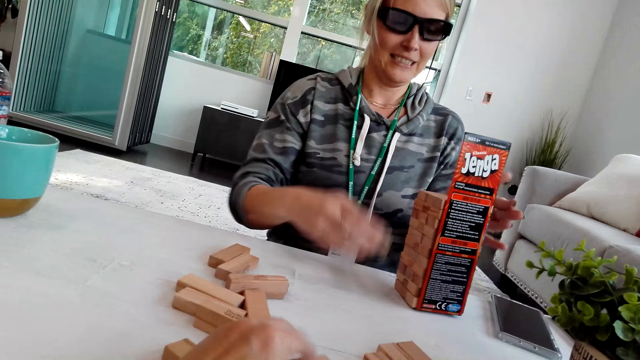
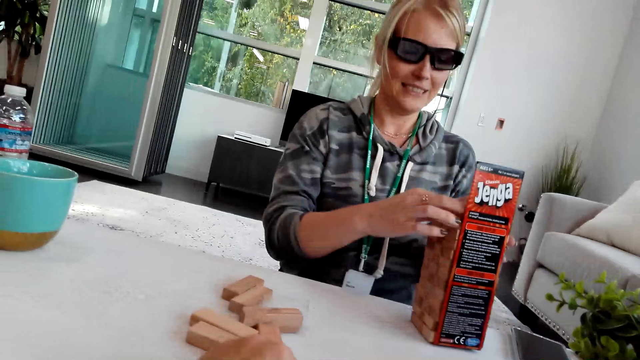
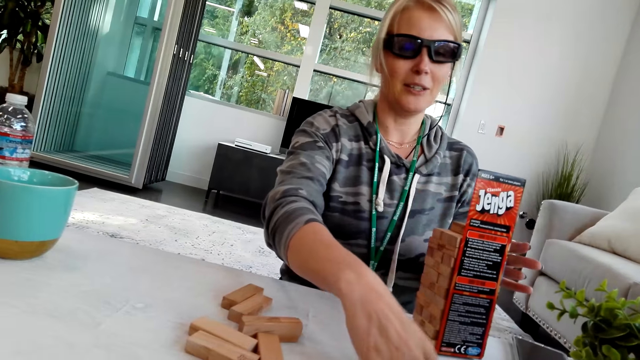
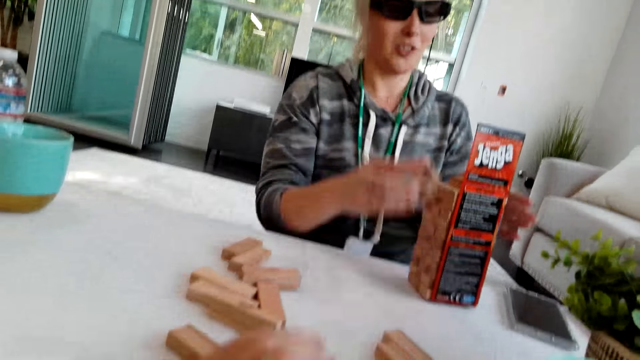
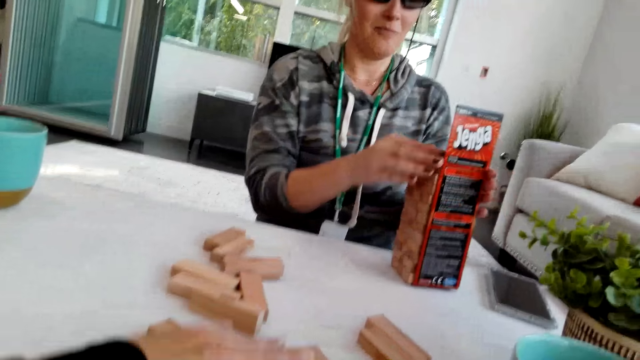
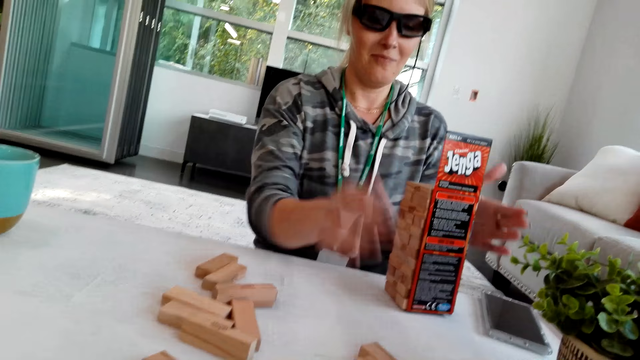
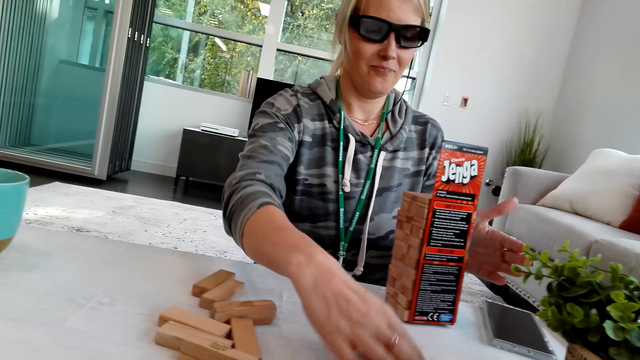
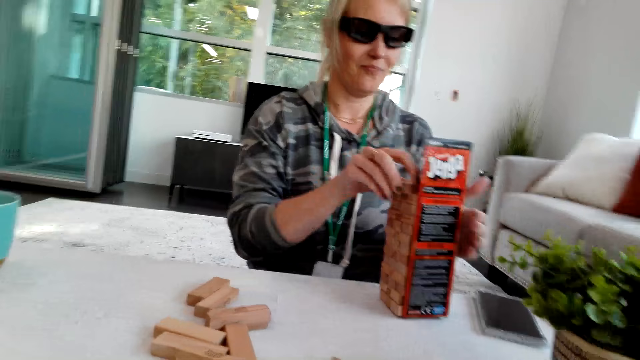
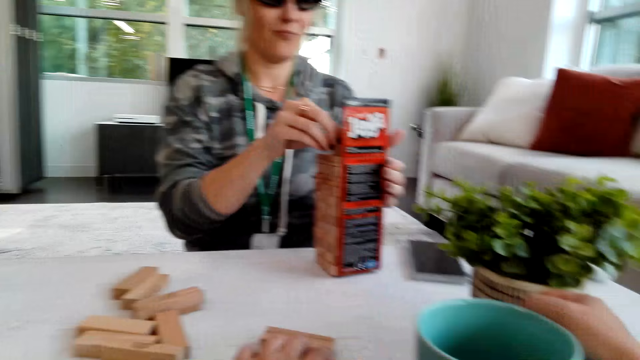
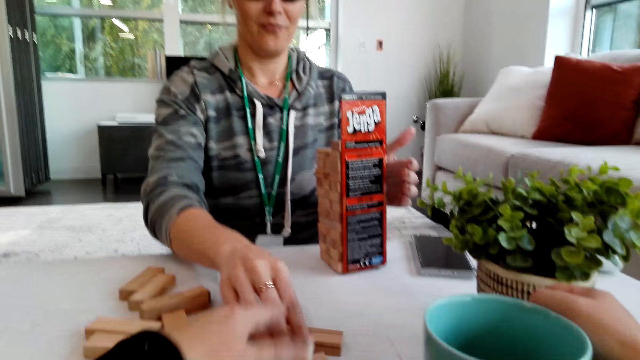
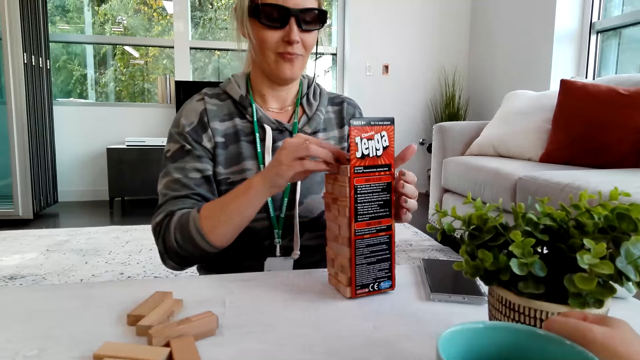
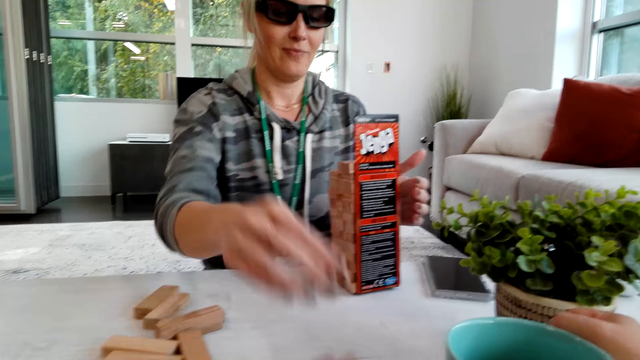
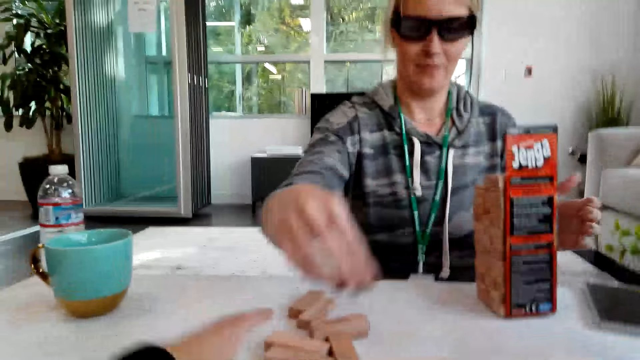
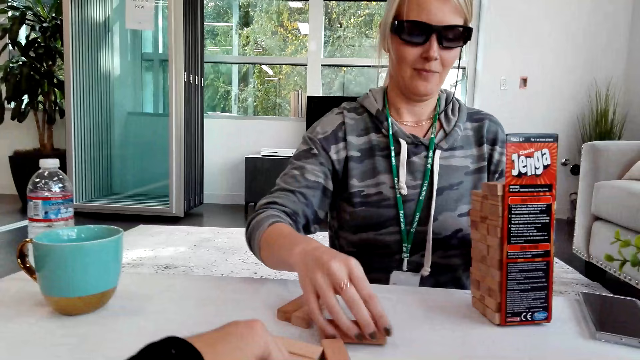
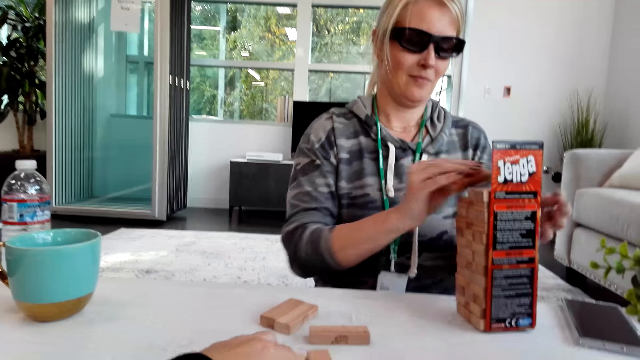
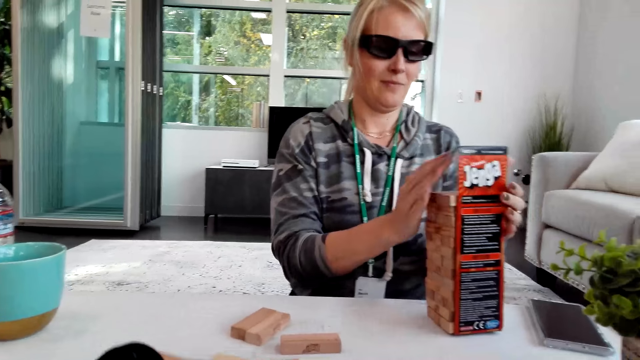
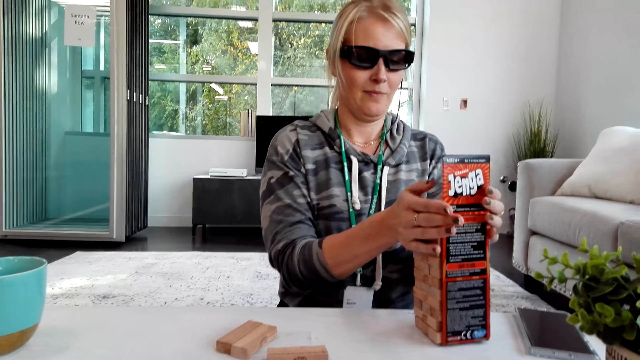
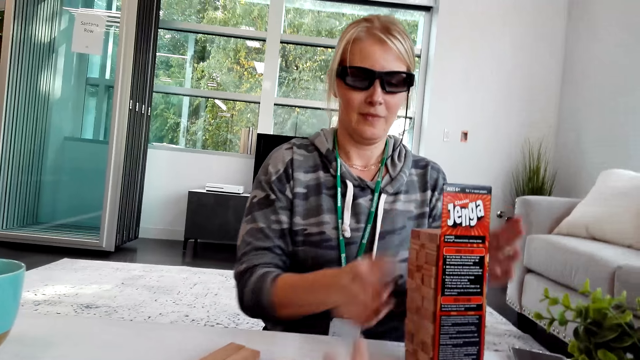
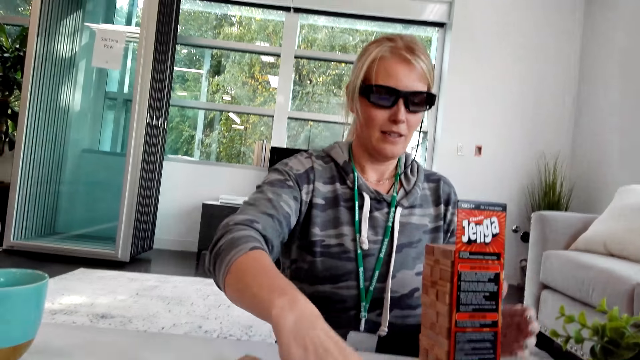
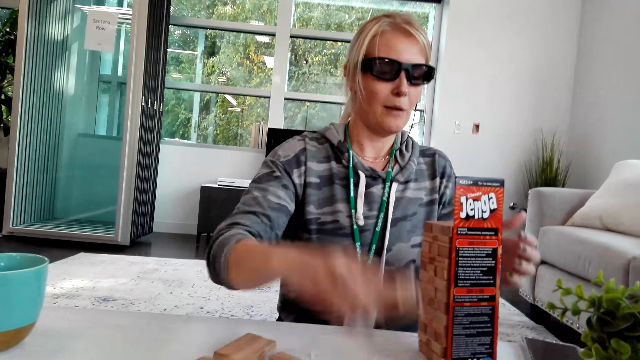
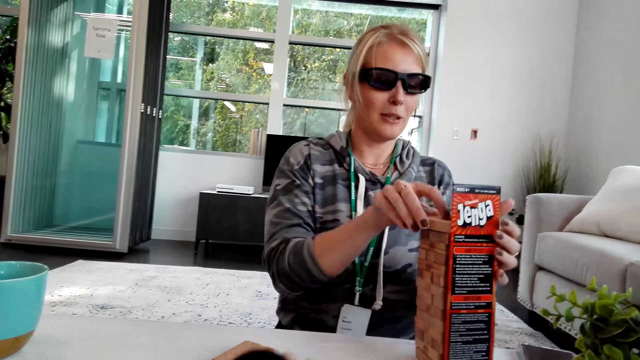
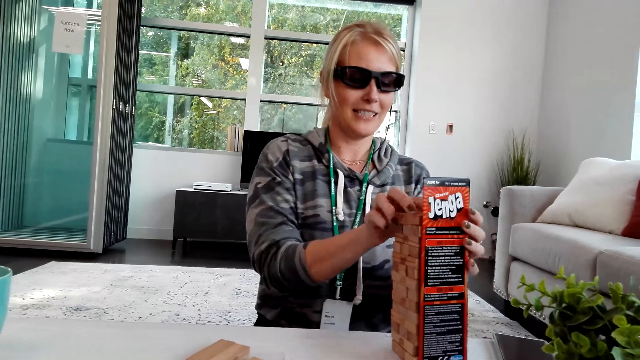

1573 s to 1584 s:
A person arranges pieces of wood. The person arranges something.

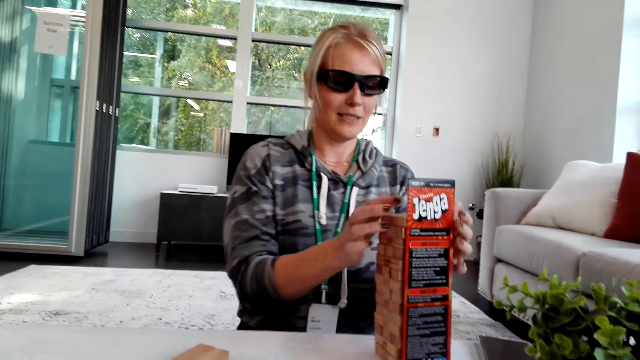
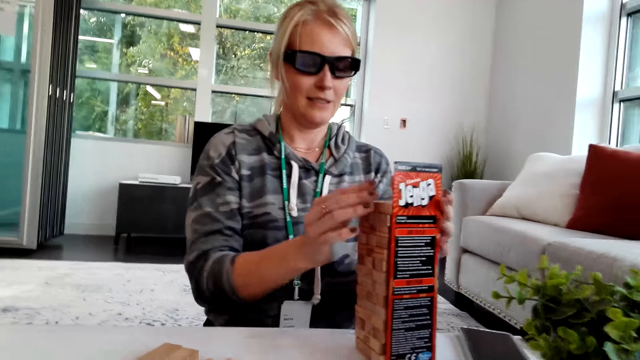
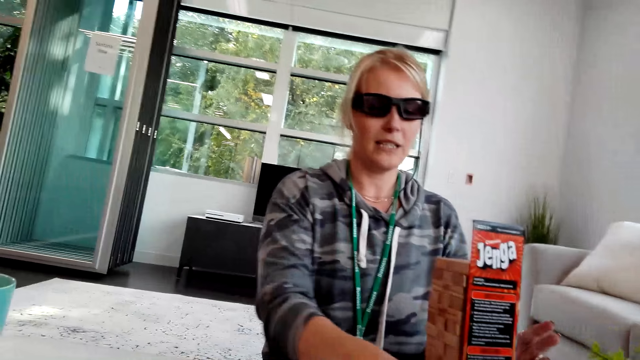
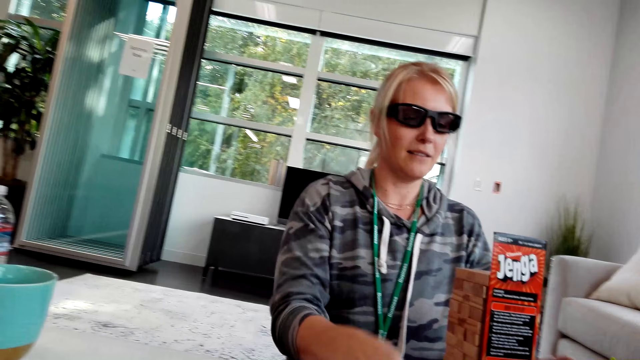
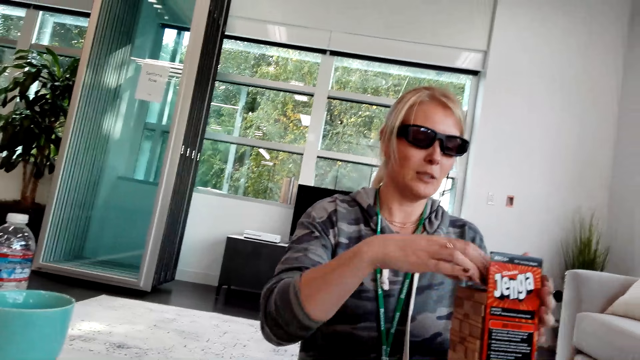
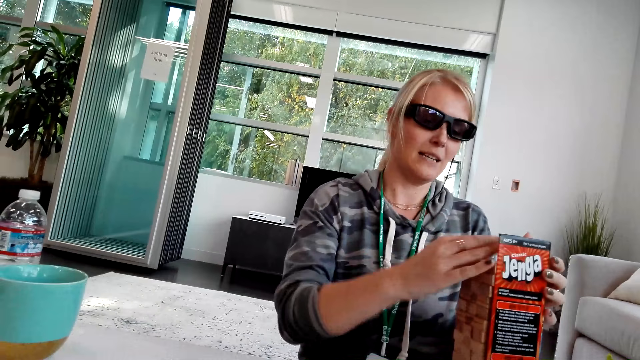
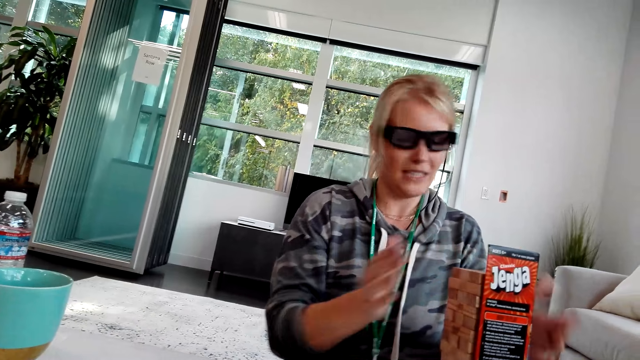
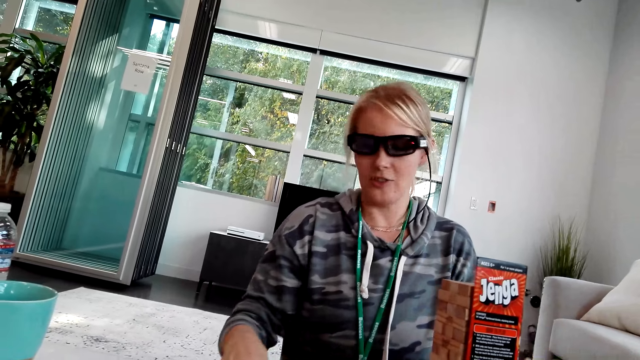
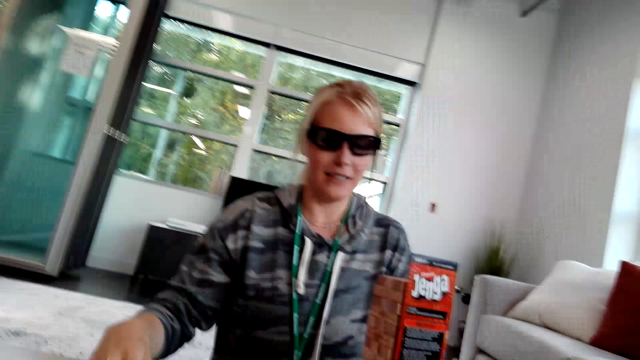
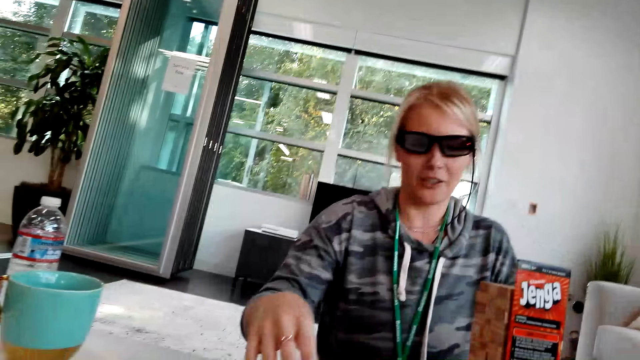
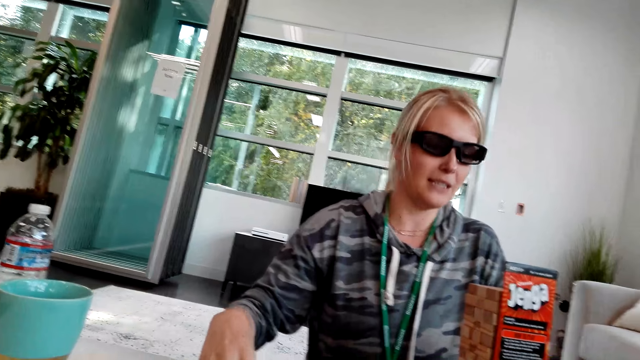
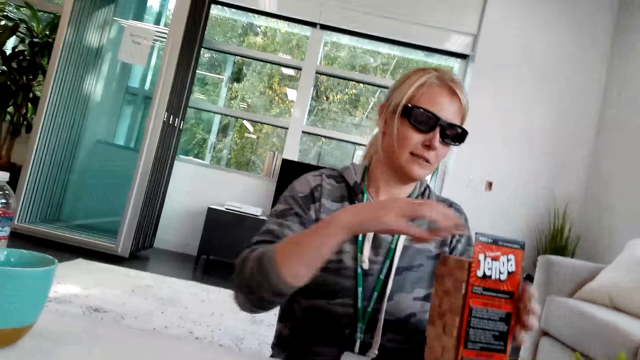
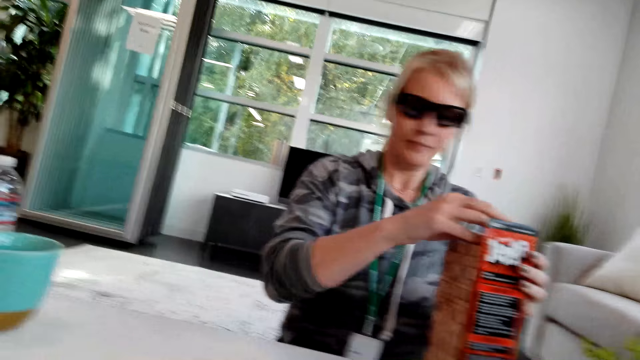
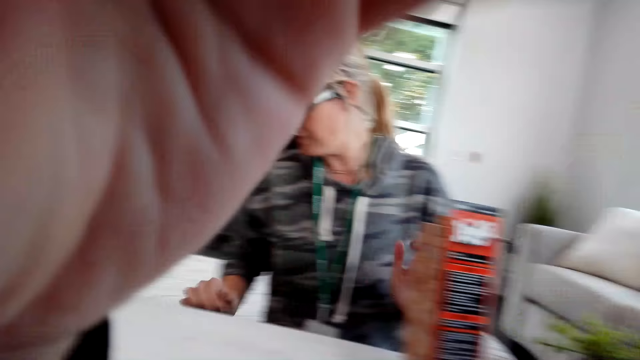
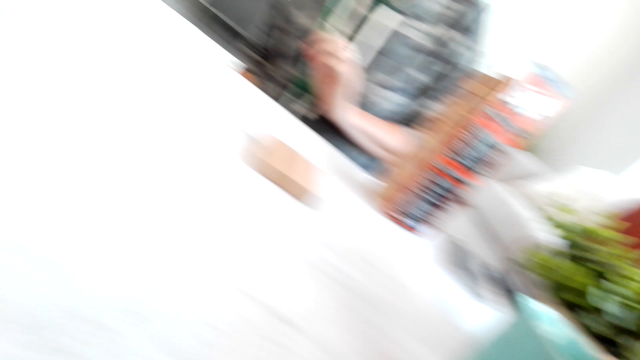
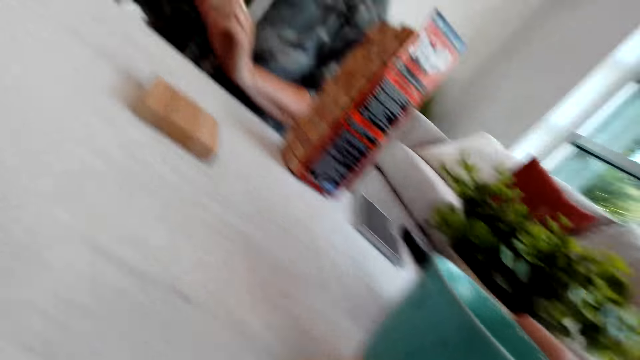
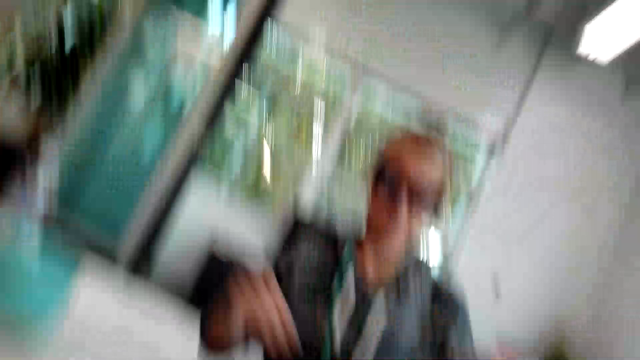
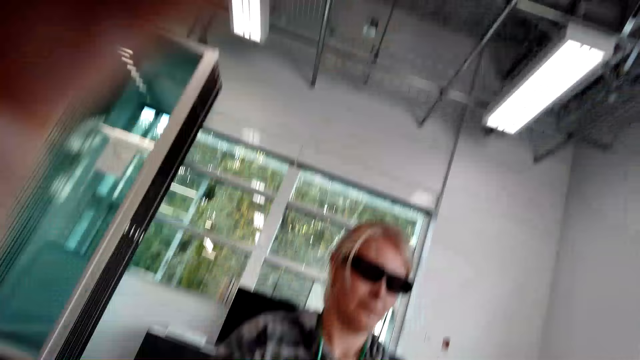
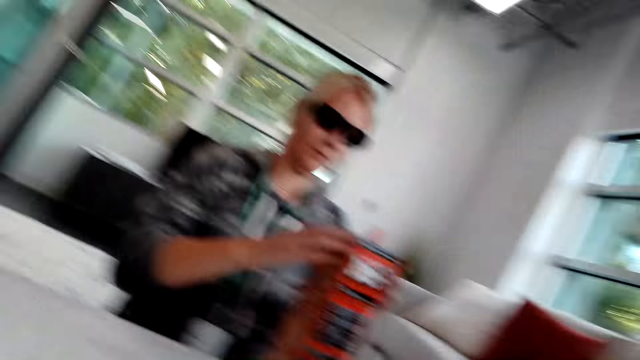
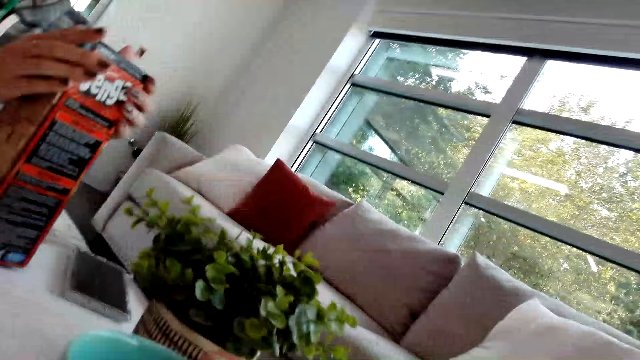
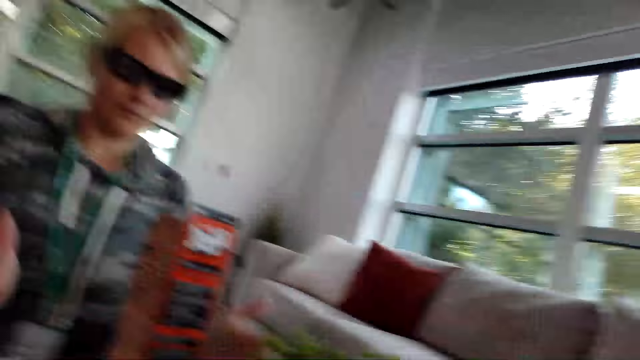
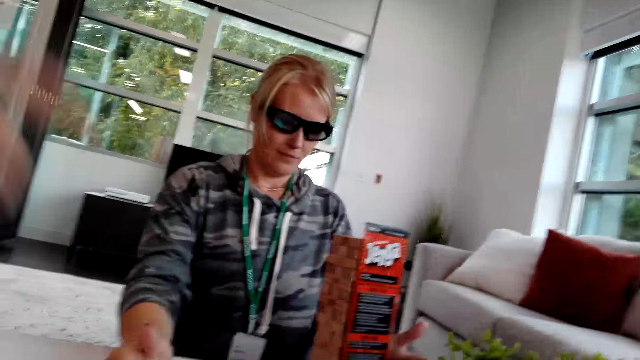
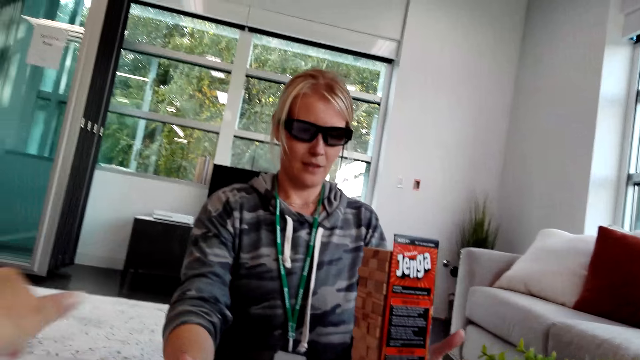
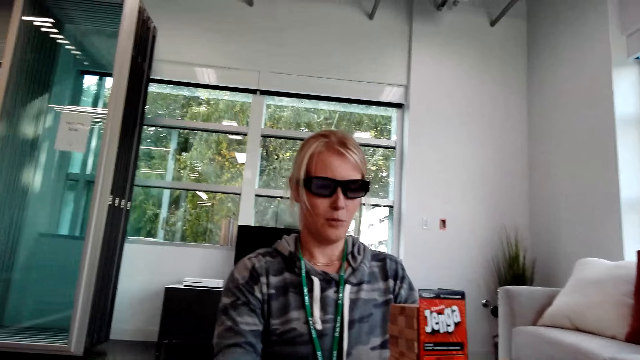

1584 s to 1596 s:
A person interacts with the camera wearer. The person arranges pieces of wood. The camera wearer adjusts the camera, raises a hand and moves the left hand.
